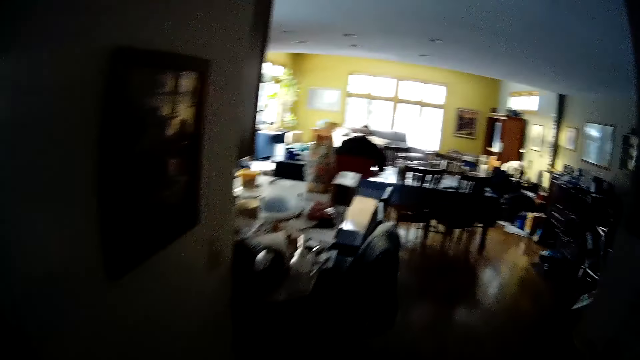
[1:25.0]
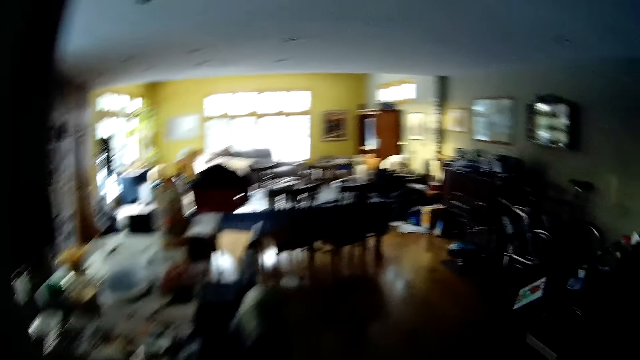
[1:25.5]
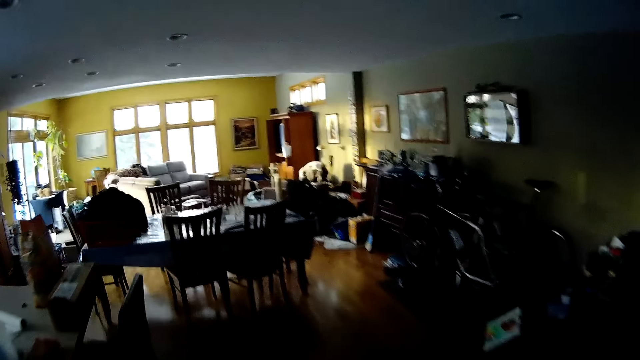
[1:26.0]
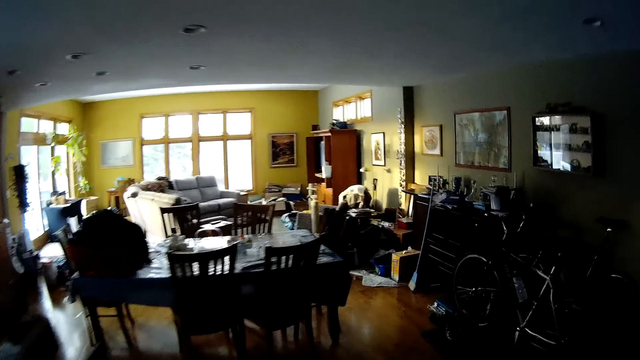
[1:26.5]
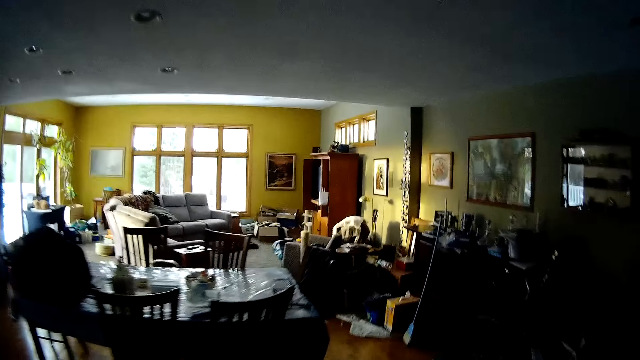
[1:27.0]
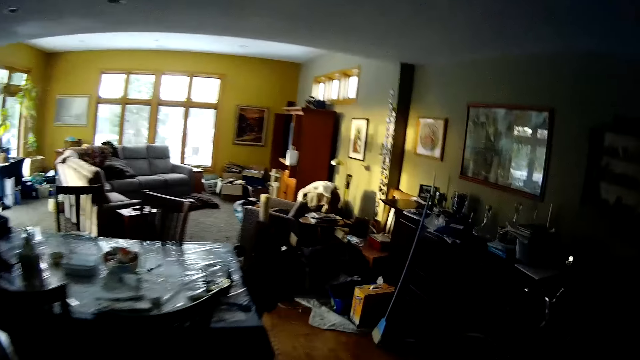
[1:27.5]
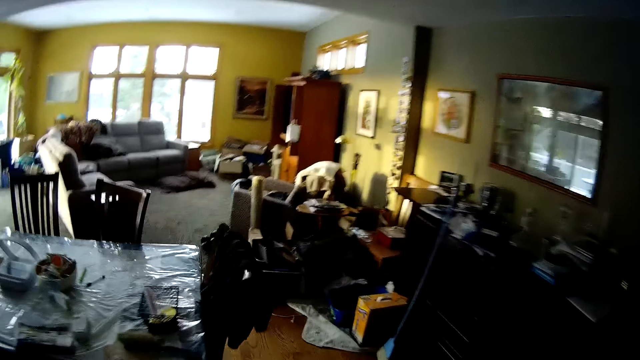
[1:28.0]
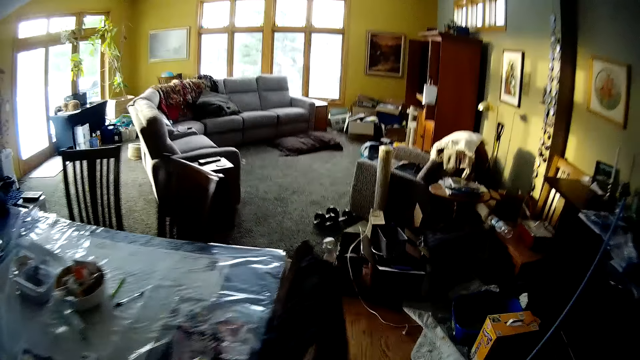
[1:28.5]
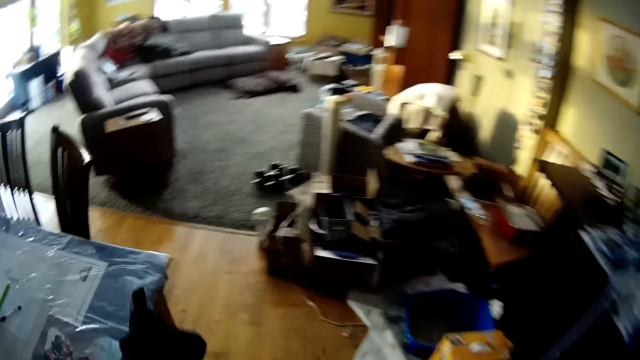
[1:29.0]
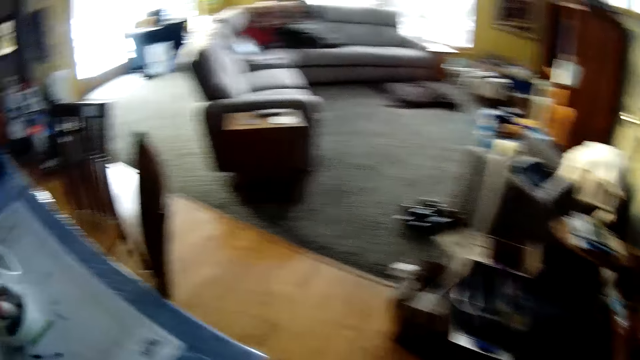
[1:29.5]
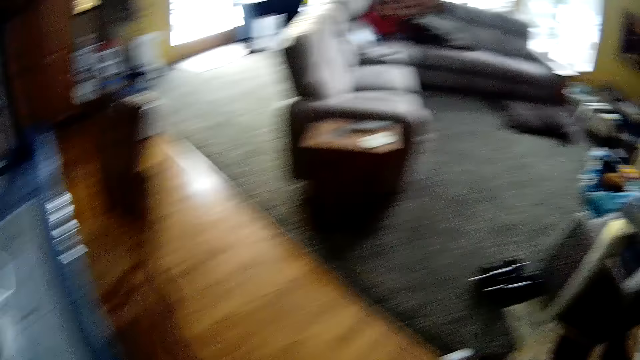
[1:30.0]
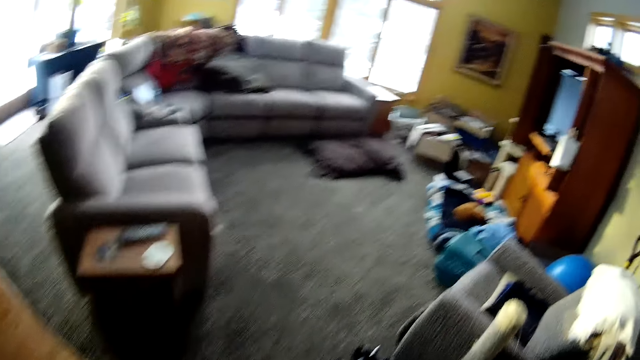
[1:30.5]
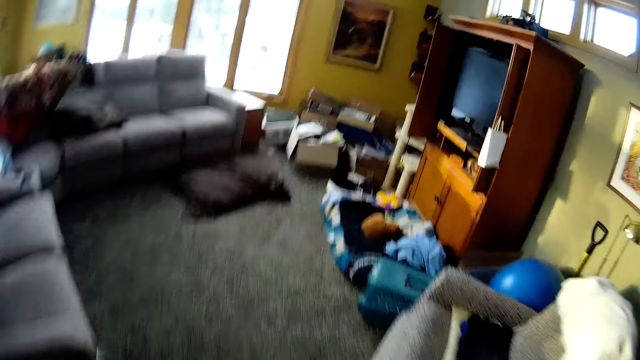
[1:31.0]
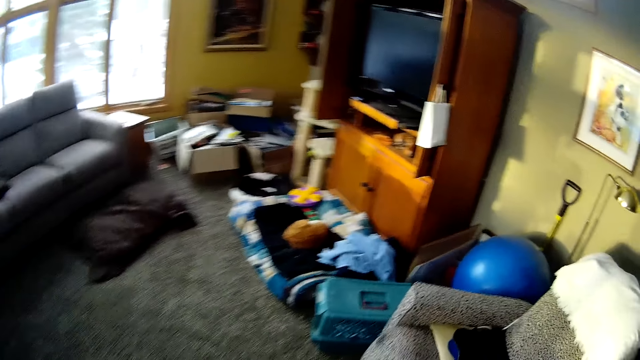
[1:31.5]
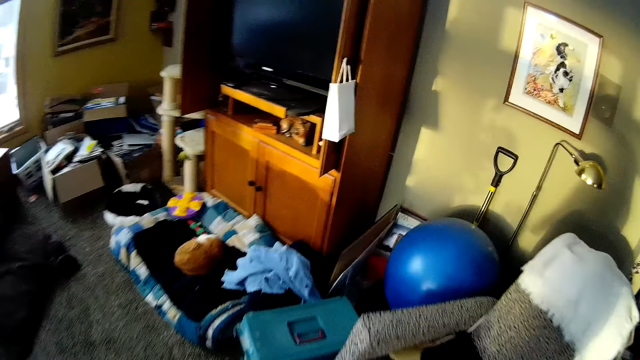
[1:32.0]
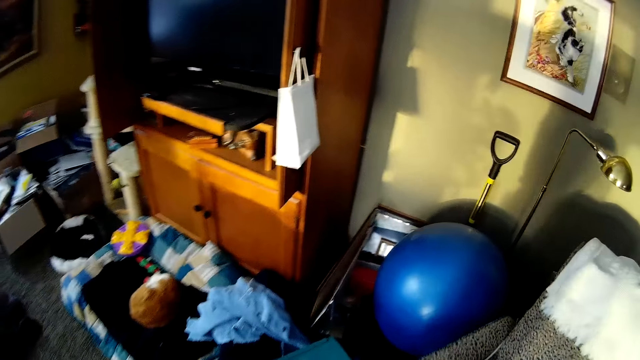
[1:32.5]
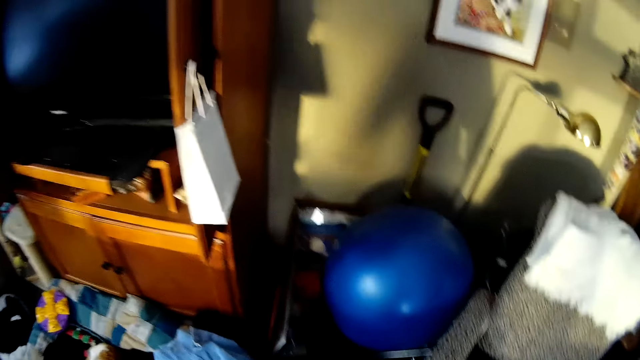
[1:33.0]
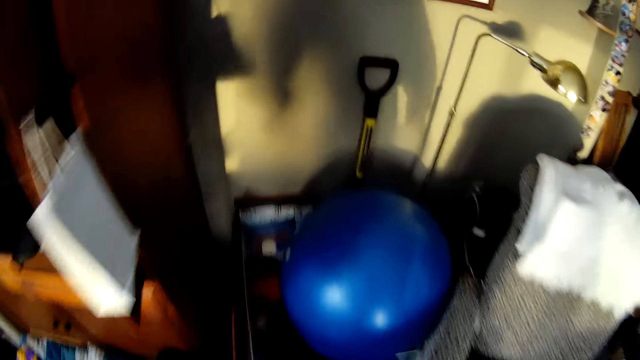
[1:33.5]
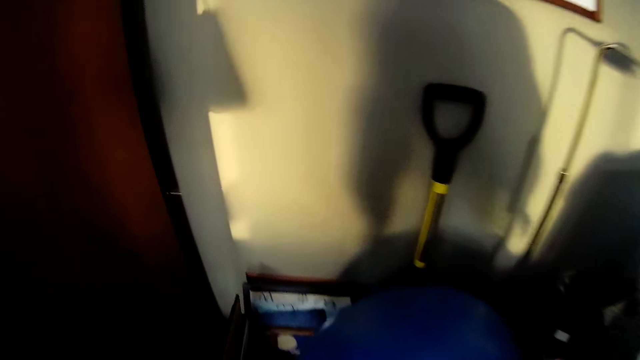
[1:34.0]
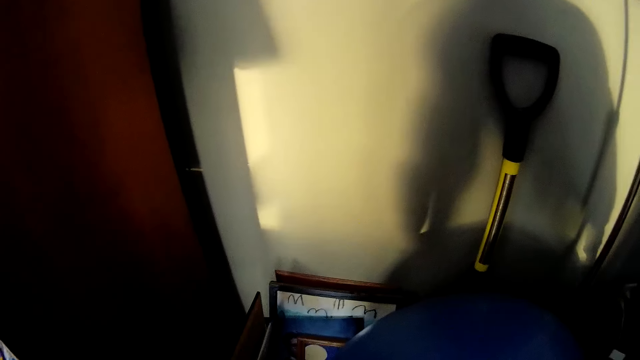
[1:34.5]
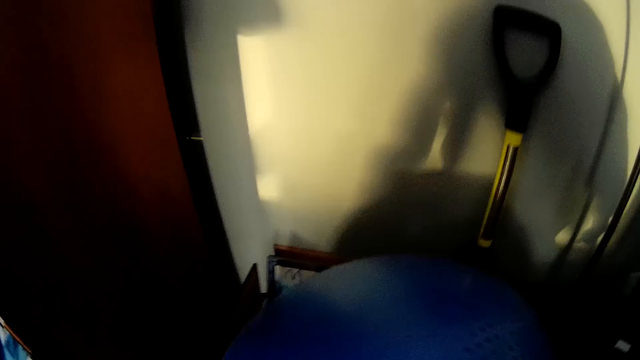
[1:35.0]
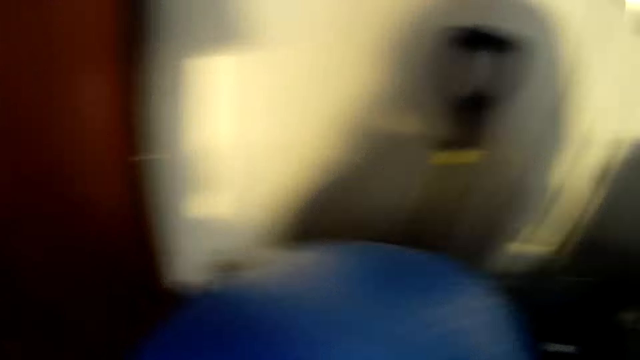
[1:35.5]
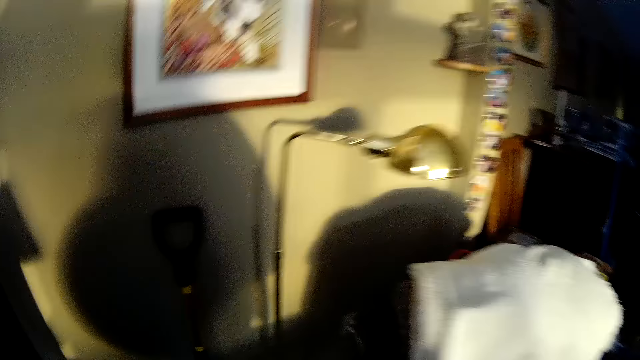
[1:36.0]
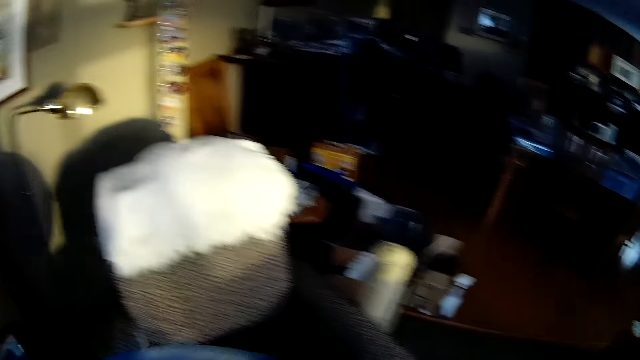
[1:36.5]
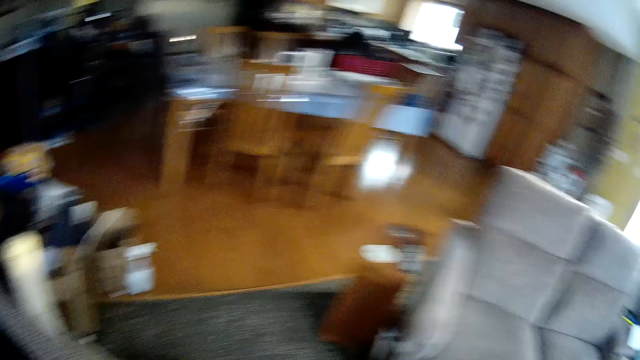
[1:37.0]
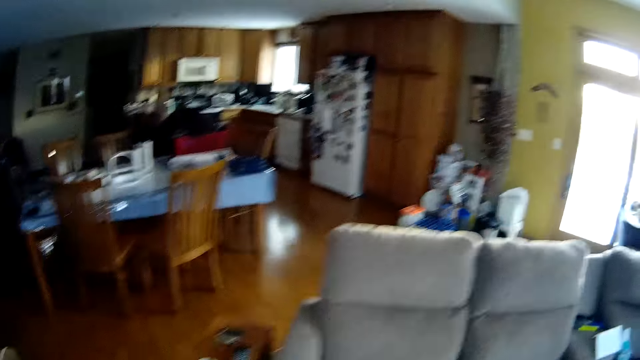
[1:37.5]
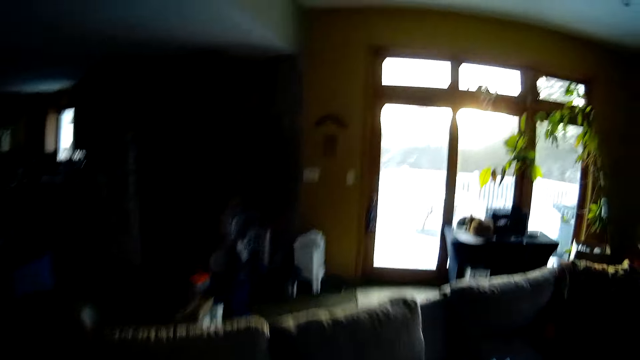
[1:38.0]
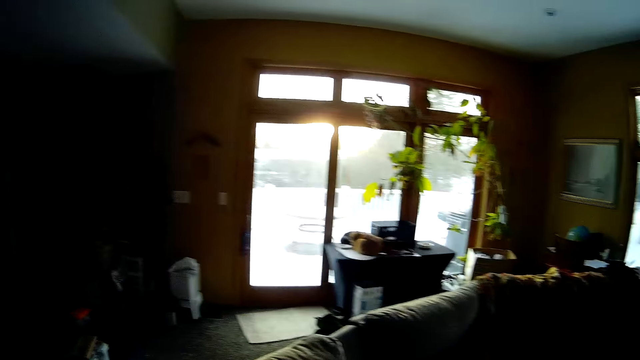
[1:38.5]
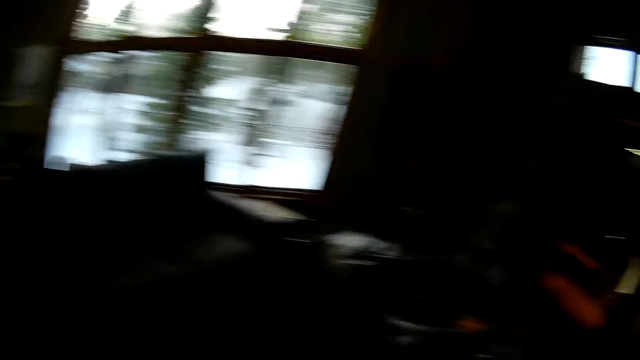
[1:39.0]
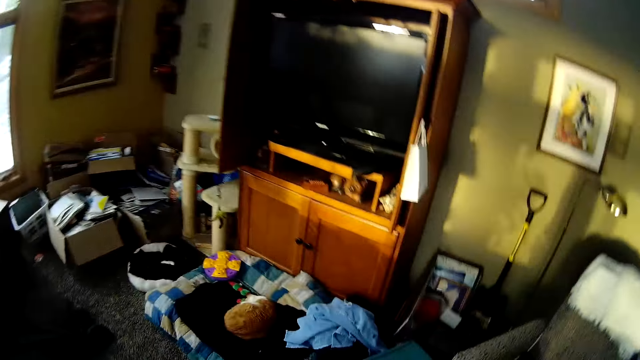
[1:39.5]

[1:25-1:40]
The camera wearer picks up a balloon on the floor. They bend down, hold a fitness stability ball and turn around. They drop the balloon on a chair. They walk around.

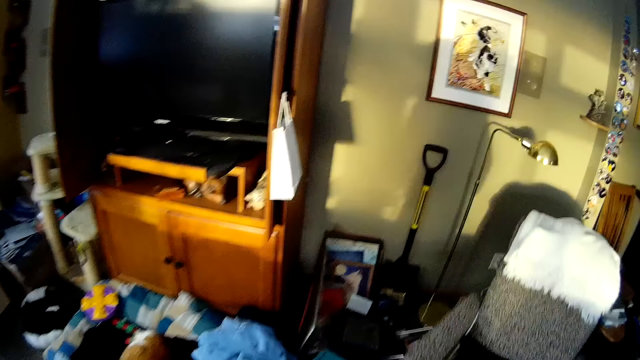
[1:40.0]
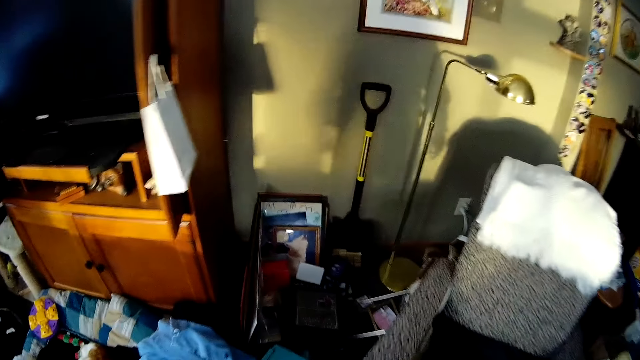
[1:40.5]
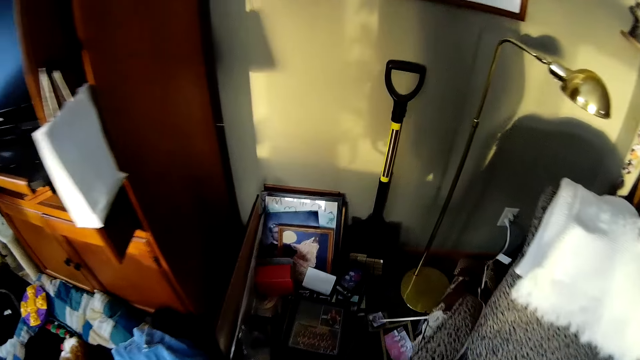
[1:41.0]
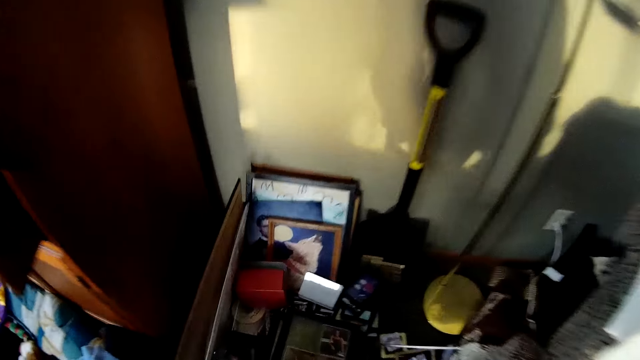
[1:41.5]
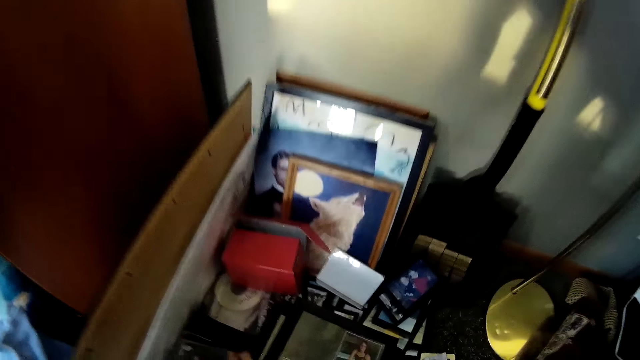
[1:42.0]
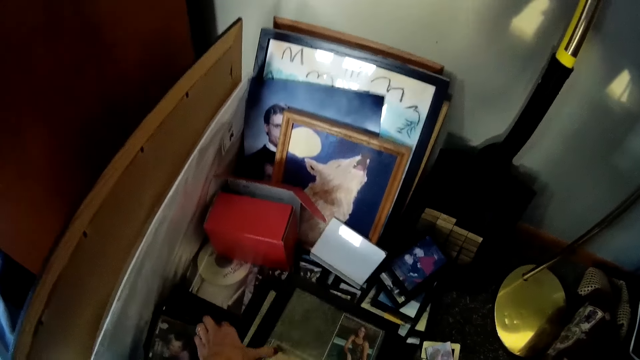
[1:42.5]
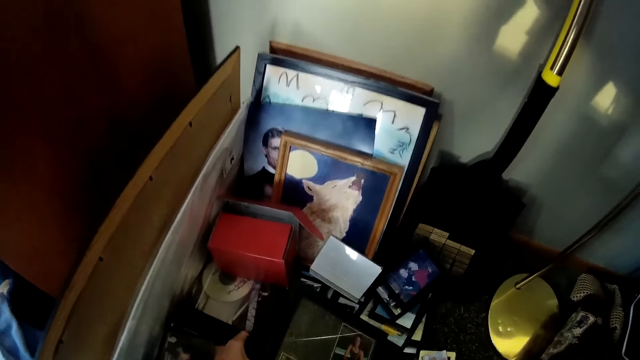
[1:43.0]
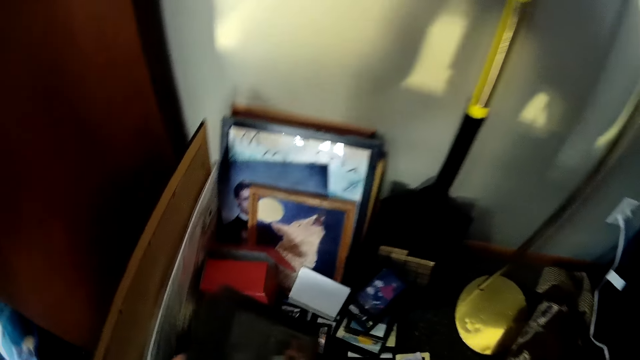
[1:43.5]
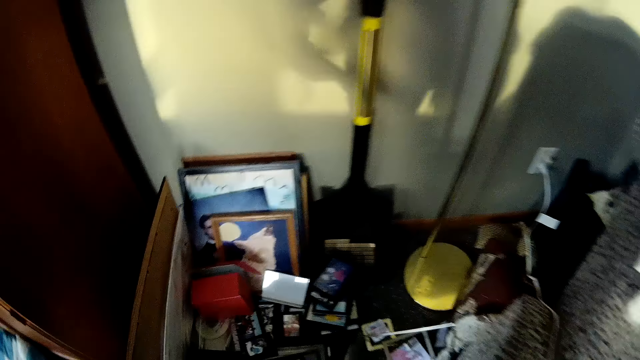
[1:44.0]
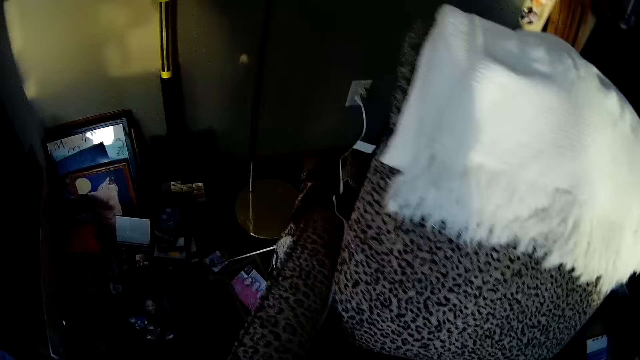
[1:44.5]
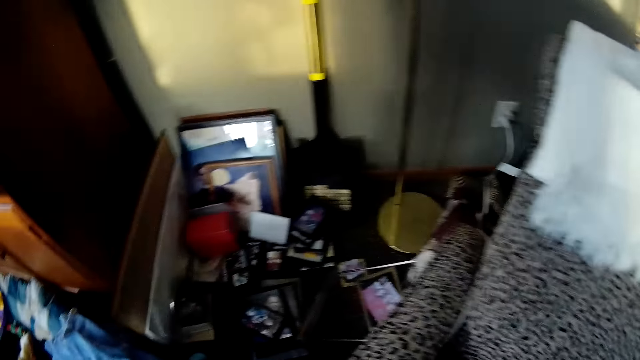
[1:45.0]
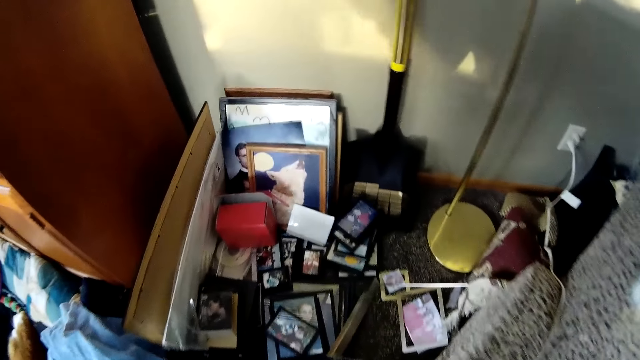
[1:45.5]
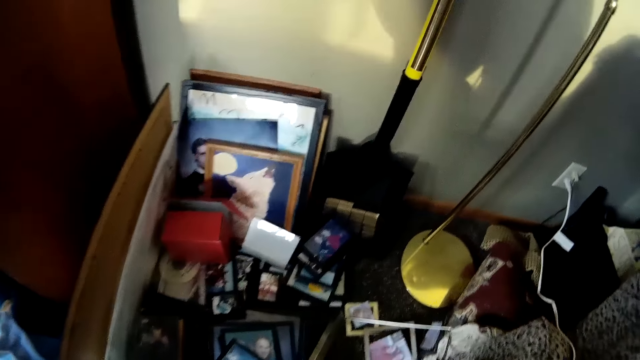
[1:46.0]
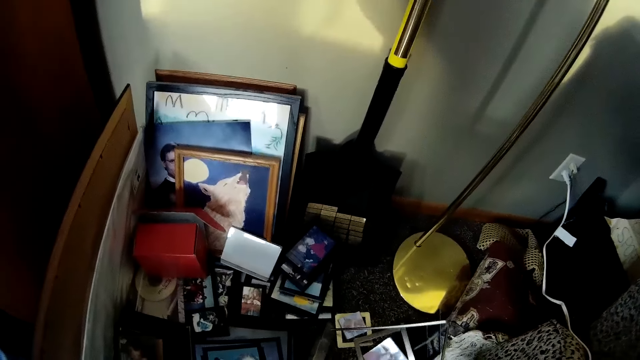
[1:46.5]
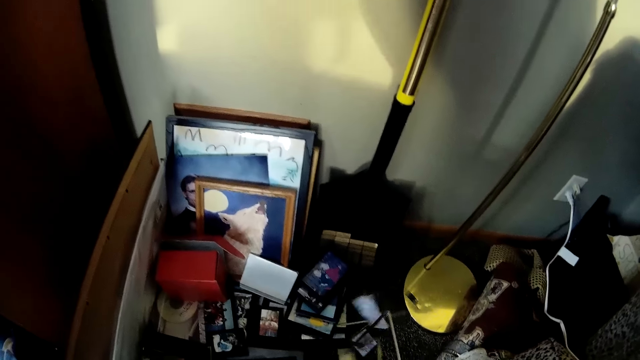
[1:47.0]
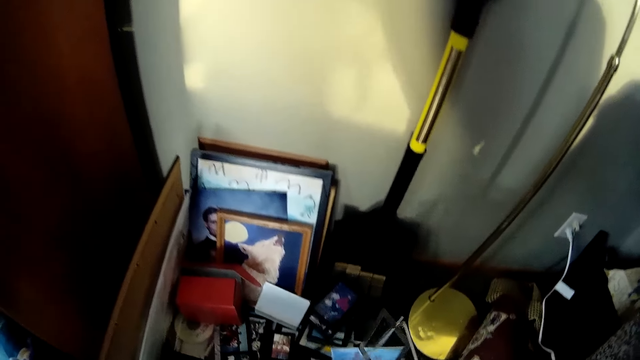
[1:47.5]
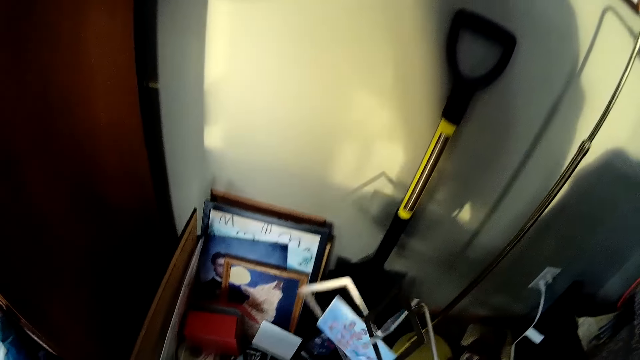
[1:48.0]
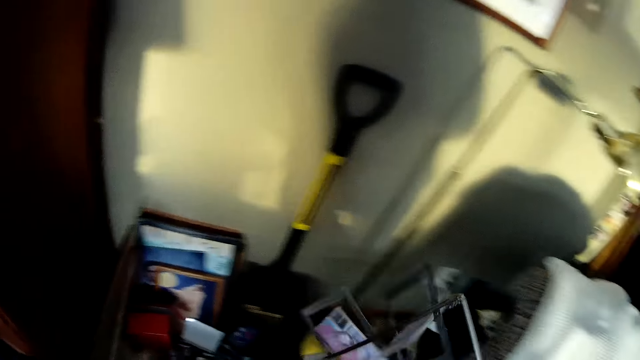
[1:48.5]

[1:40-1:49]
The camera wearer picks up two photo frames on the floor. They bend down. They hold the photo frames. They pick up some frames on the floor.
